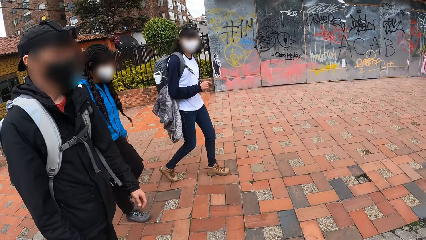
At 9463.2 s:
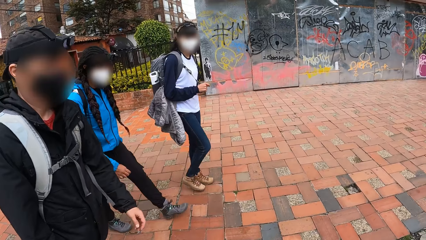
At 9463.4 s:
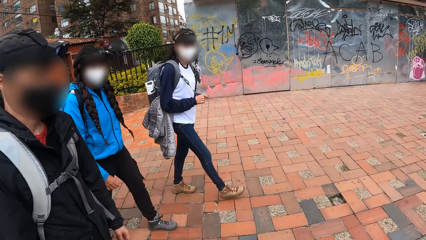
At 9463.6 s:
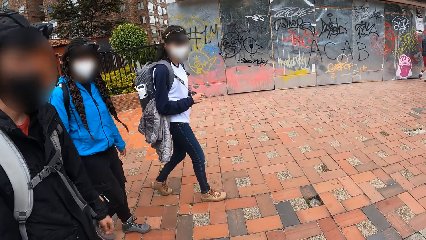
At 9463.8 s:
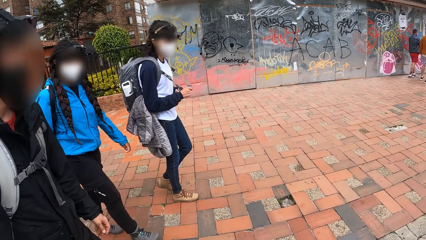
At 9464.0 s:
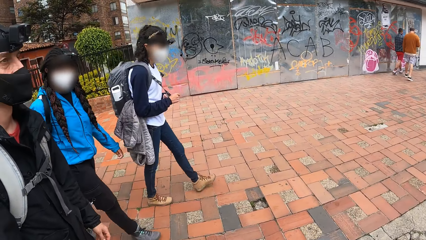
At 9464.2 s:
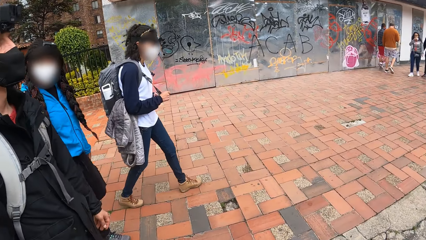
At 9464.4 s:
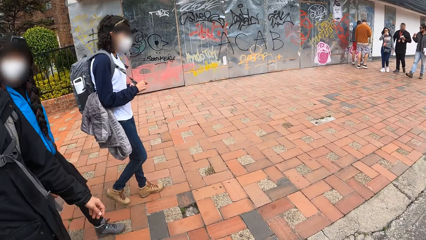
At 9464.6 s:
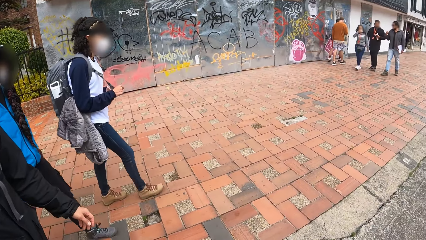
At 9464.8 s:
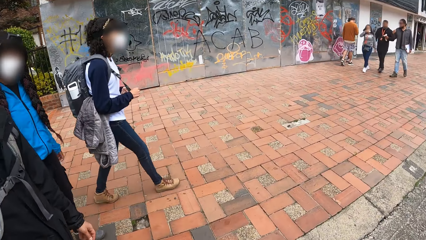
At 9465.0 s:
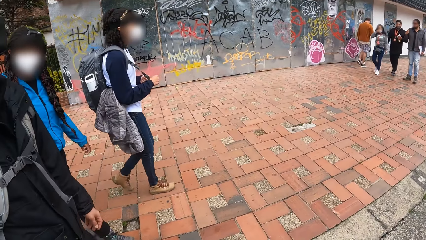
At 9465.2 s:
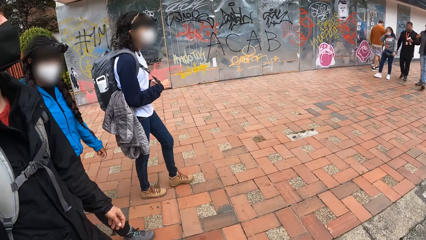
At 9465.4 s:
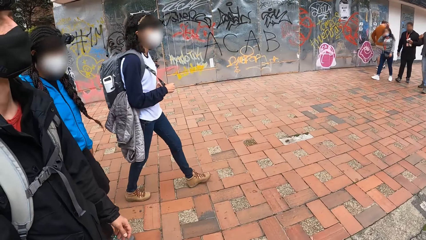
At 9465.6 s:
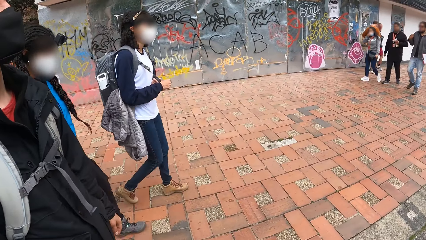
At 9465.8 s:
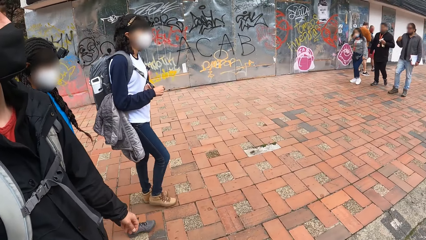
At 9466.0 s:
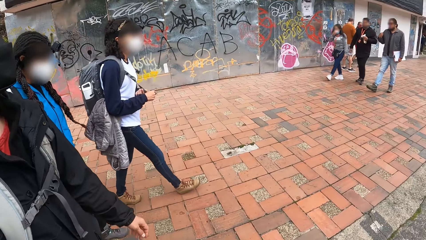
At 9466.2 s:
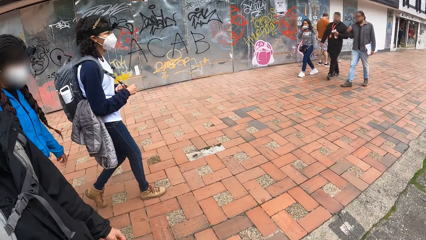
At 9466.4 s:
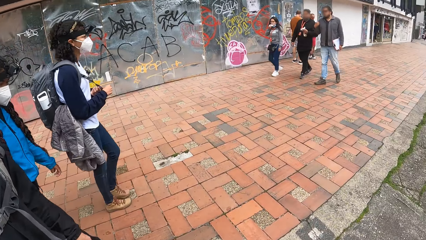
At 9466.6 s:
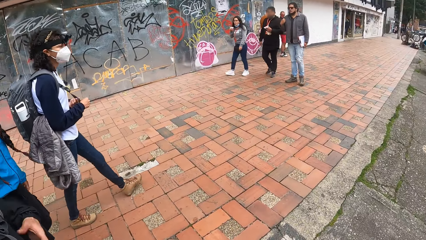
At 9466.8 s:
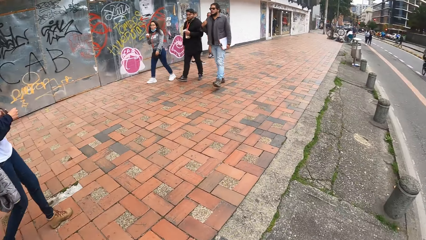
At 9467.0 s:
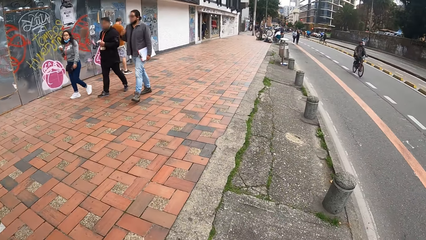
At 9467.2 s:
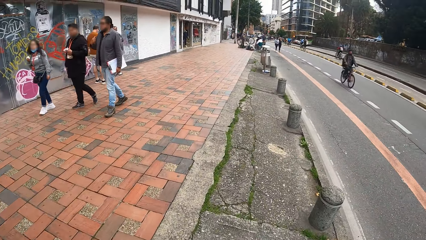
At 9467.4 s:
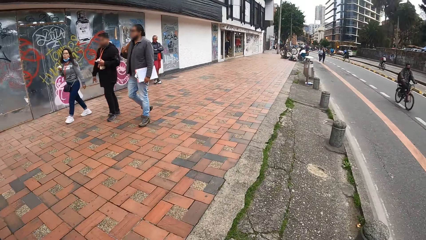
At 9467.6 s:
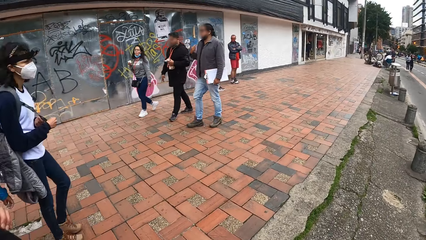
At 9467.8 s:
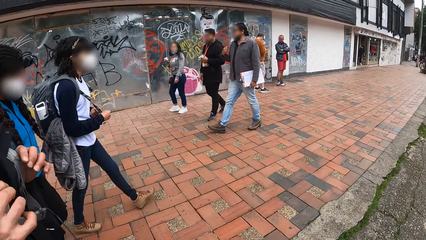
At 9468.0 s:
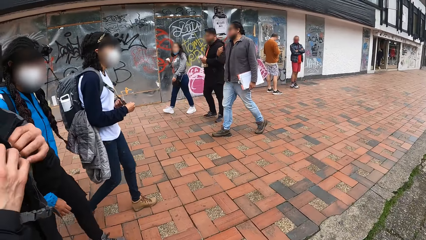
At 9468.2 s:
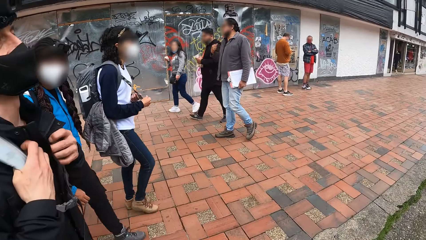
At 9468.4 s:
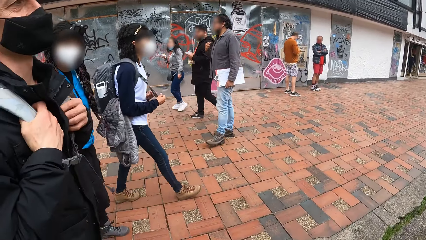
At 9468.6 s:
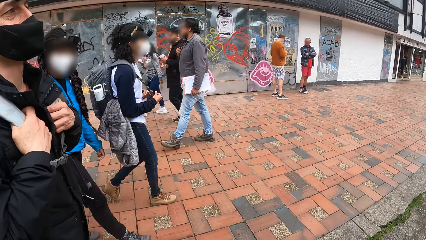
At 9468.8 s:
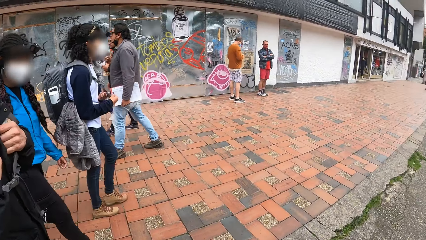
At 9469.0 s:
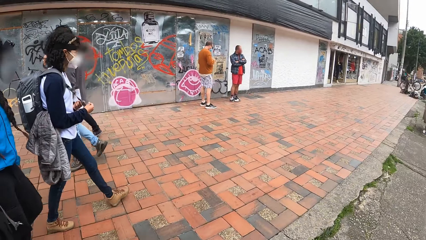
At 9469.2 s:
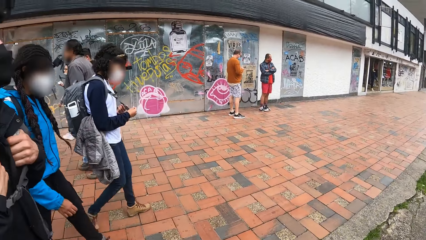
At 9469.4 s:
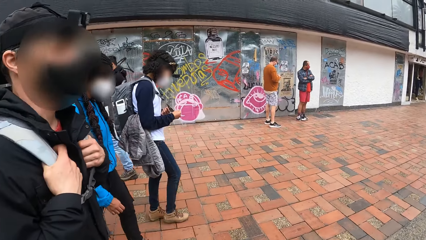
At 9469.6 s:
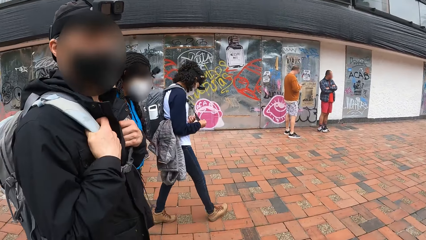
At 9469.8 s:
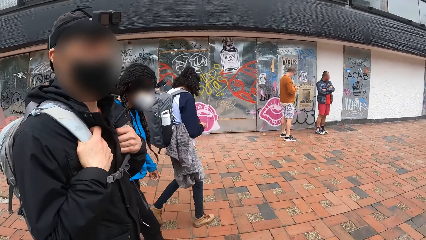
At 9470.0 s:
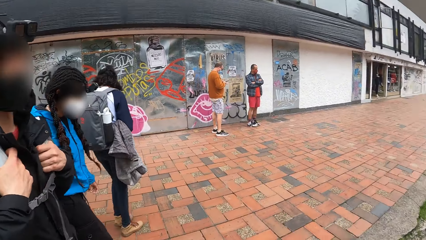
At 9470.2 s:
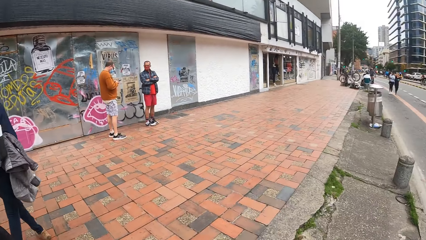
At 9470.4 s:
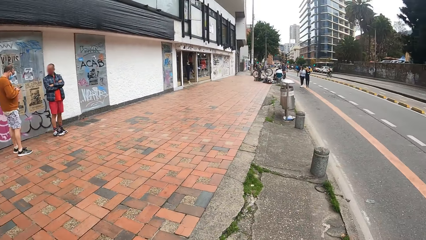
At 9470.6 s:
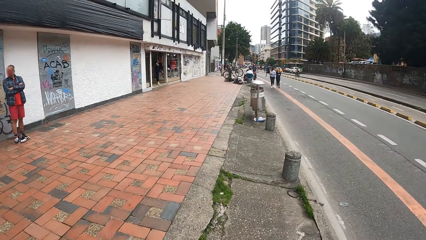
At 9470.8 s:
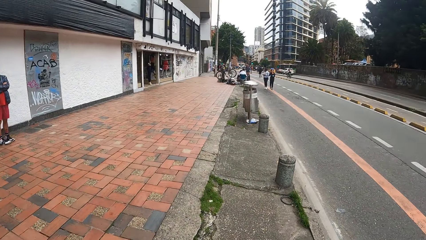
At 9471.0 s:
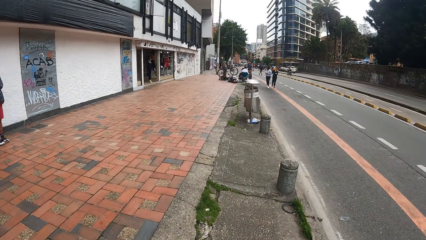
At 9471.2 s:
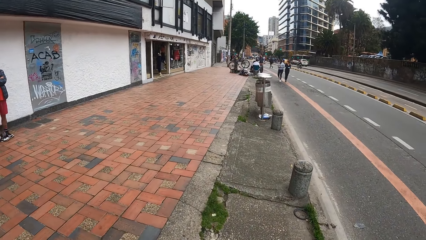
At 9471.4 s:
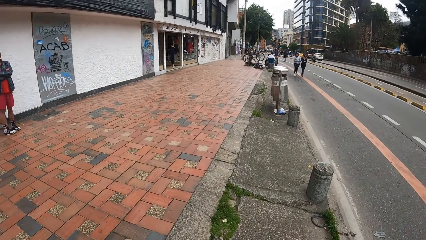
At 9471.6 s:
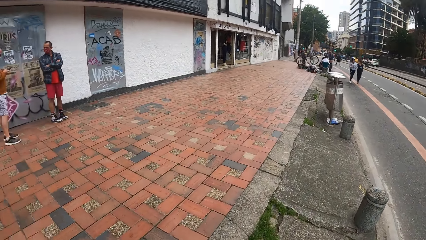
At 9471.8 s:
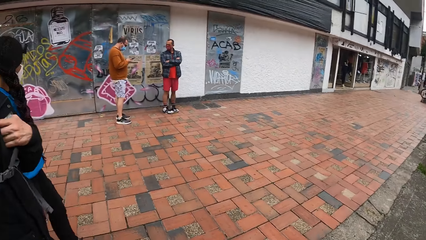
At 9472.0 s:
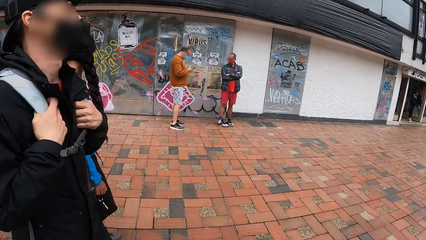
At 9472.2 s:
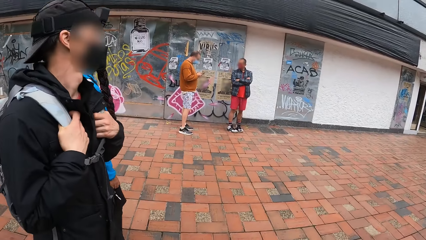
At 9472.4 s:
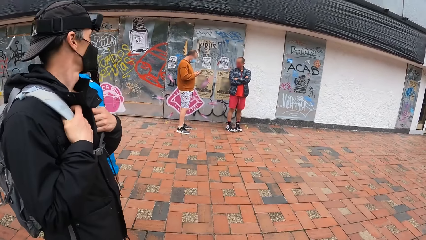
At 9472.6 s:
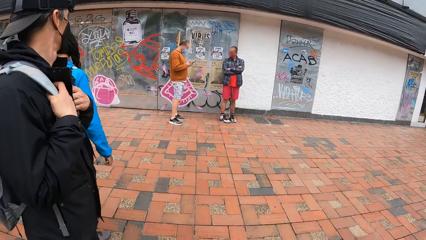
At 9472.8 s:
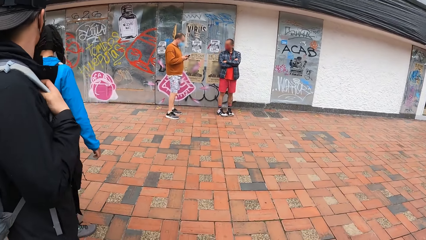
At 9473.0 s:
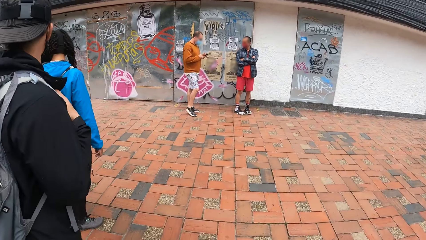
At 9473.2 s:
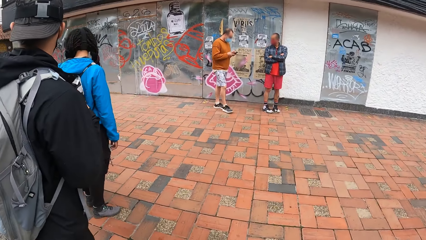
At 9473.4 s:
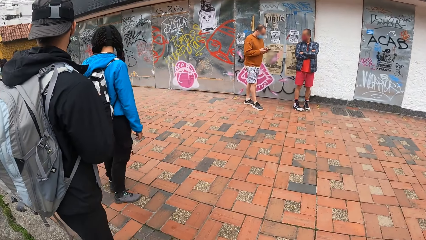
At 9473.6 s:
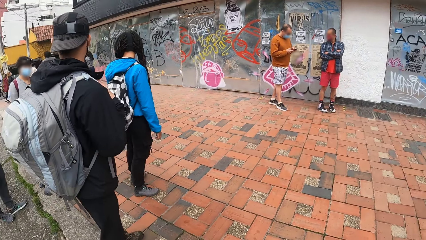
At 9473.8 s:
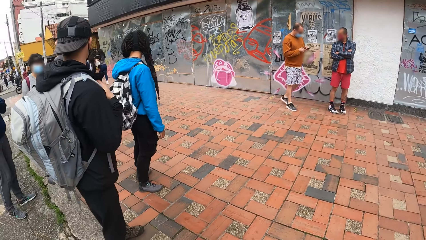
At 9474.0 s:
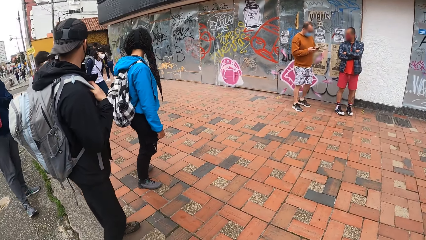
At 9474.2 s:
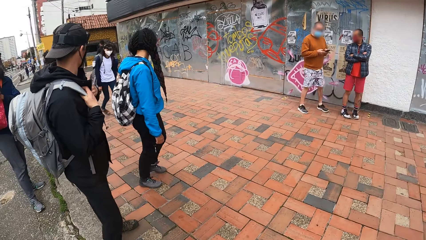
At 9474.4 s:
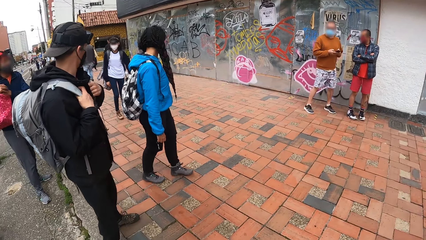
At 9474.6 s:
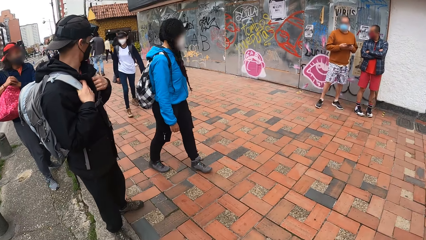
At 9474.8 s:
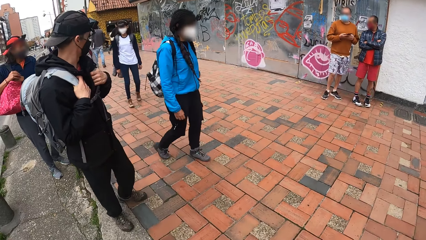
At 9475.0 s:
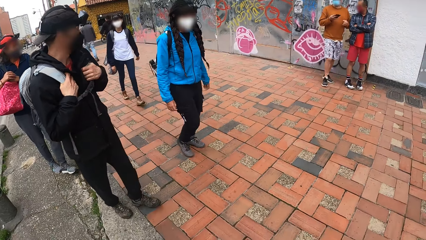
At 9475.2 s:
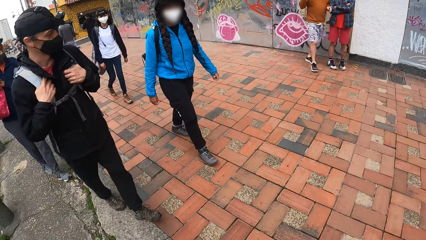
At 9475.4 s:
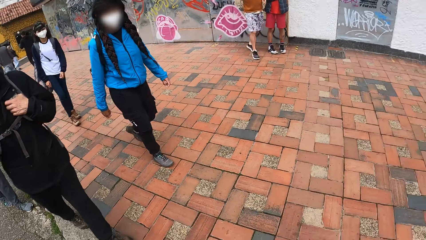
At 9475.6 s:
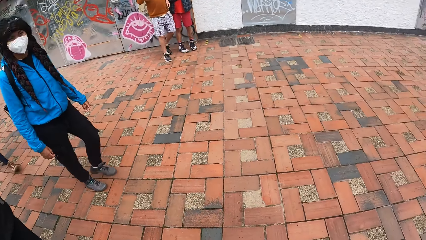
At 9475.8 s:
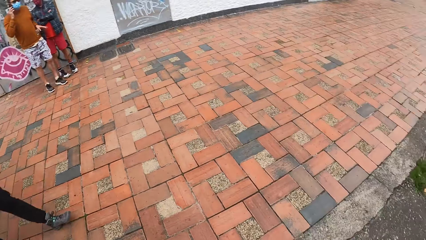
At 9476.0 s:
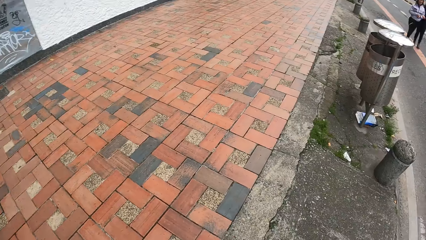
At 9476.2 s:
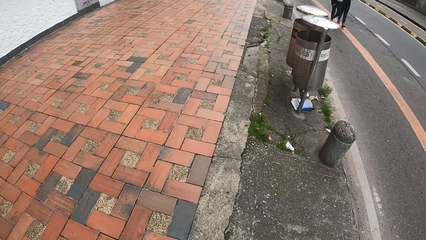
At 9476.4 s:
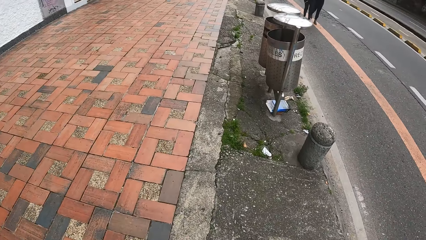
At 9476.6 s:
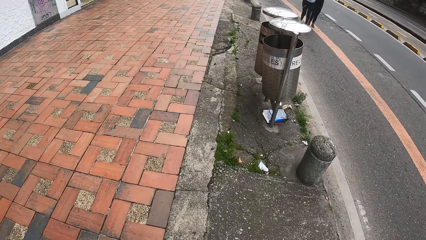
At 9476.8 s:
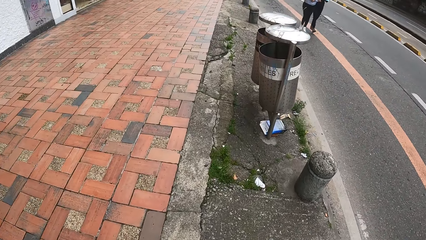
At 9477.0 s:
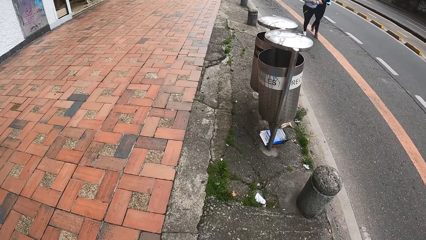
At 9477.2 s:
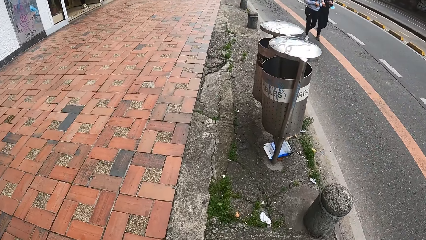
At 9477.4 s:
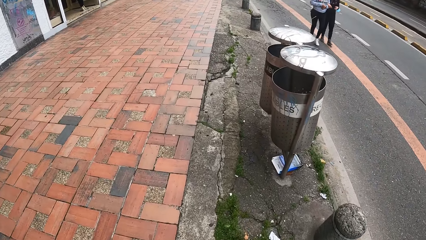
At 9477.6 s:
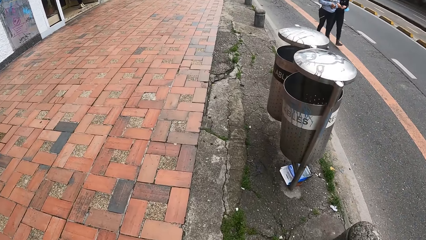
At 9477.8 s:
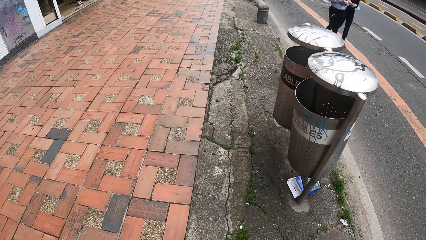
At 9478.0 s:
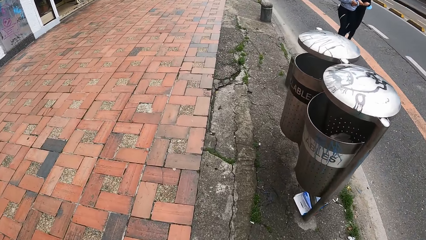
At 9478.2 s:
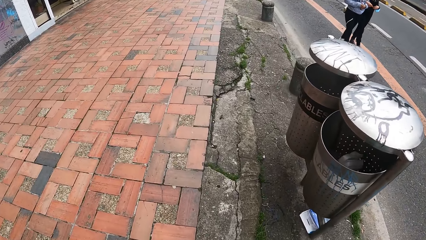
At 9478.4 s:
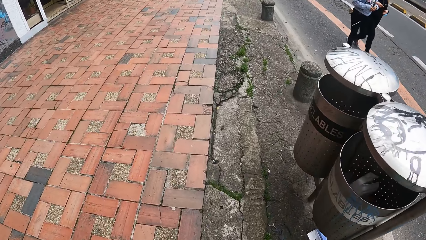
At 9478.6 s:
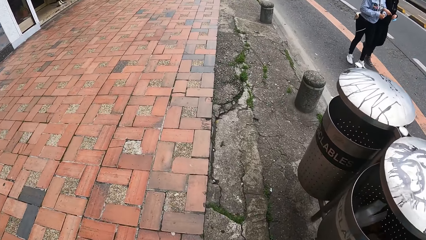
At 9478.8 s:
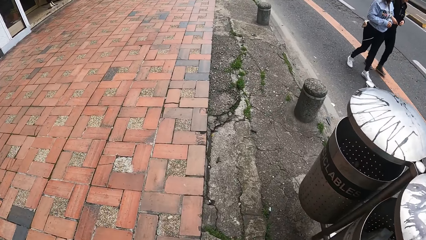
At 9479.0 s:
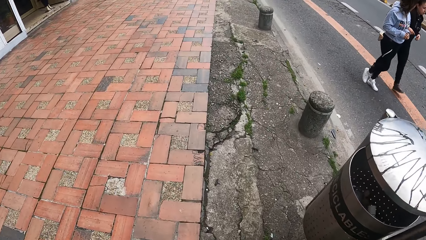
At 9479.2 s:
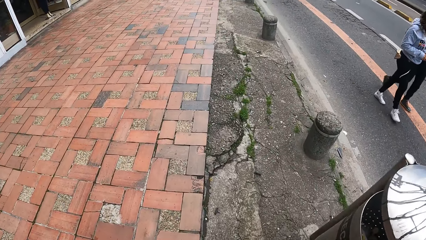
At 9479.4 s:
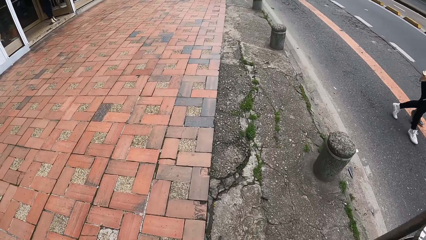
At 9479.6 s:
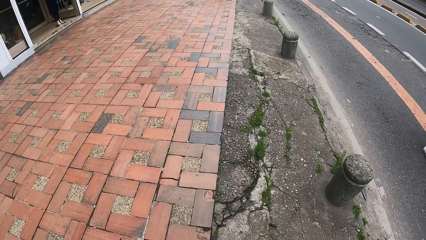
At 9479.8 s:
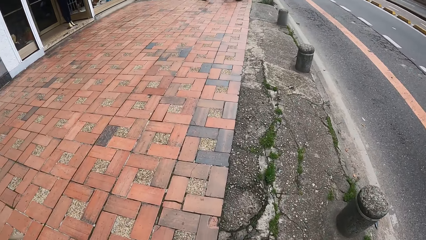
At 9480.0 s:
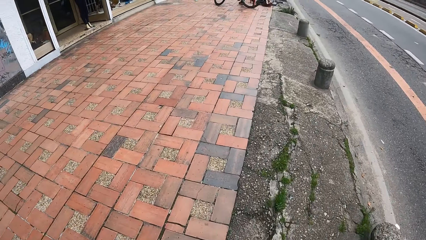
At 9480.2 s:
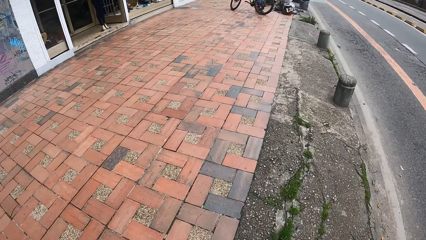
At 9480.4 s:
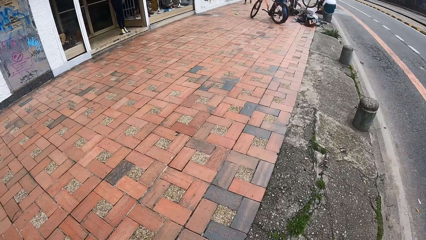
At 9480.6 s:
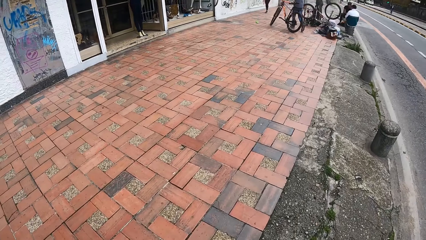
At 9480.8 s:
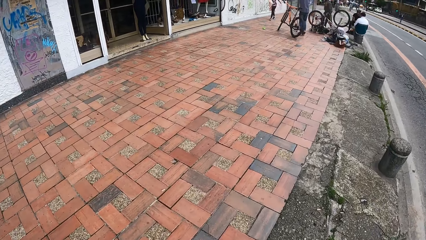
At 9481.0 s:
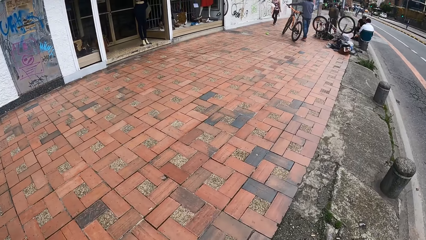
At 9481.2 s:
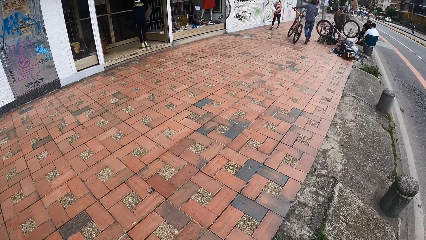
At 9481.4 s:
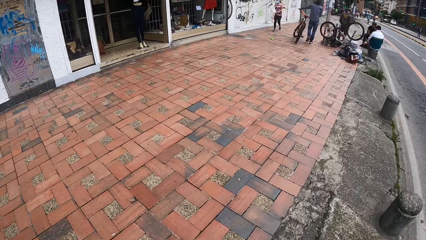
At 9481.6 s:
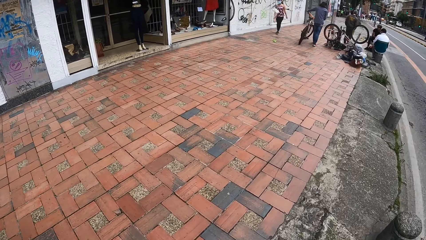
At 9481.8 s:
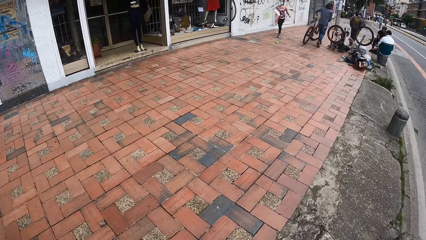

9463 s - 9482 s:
A man holds a bag with his hands. The camera wearer looks around. They walk on the pavement.
